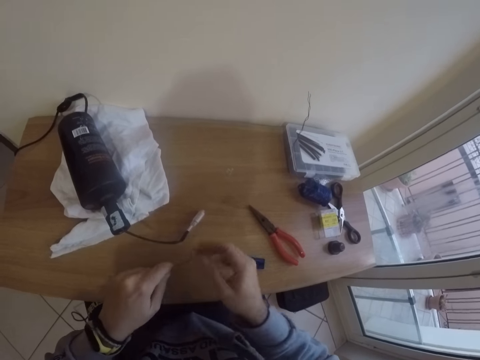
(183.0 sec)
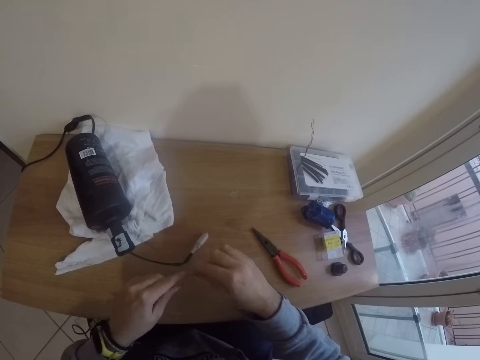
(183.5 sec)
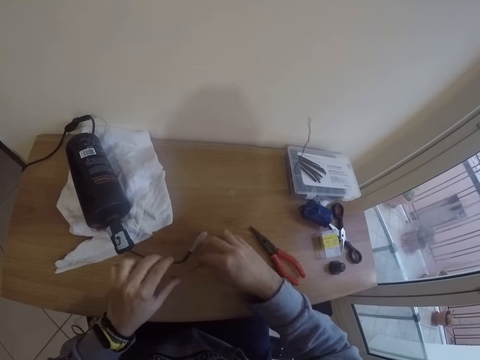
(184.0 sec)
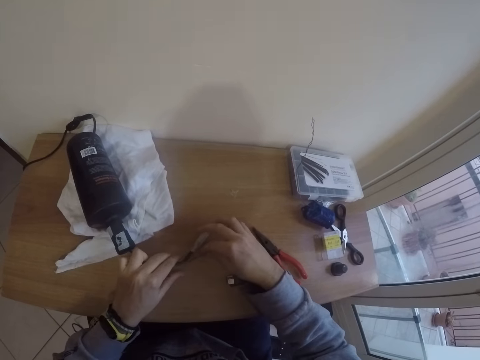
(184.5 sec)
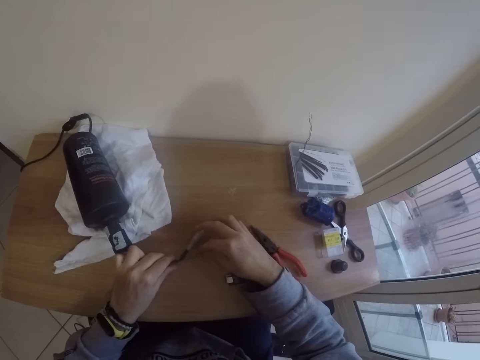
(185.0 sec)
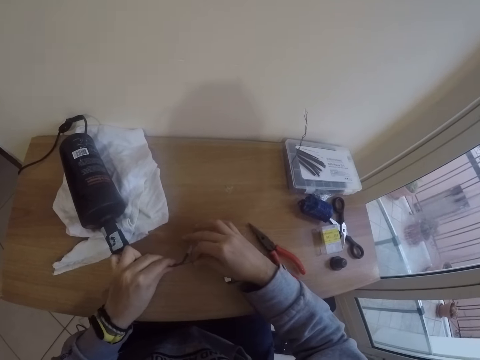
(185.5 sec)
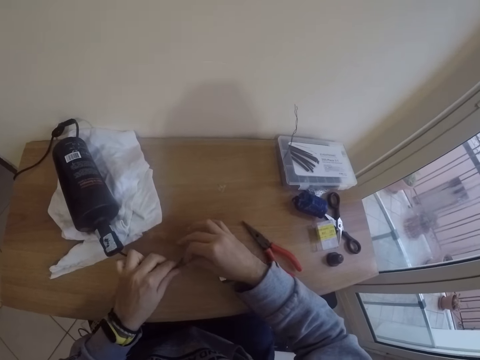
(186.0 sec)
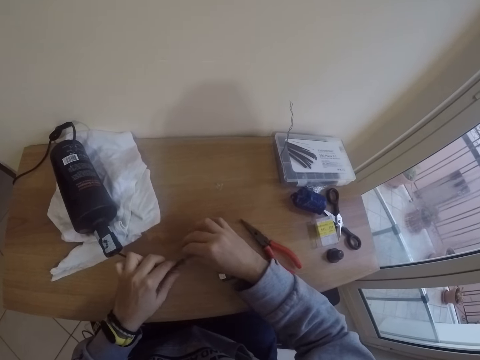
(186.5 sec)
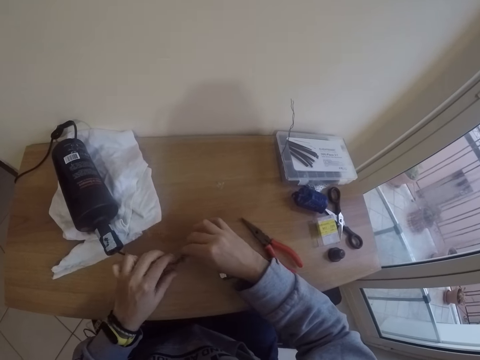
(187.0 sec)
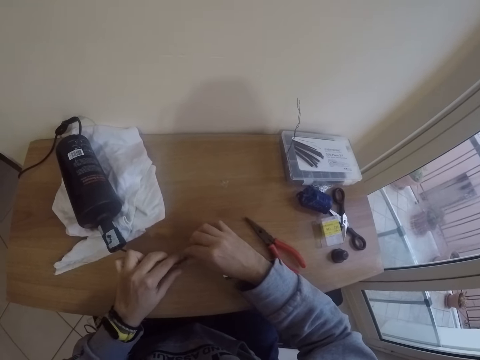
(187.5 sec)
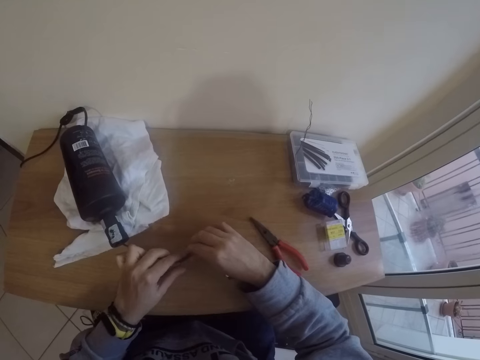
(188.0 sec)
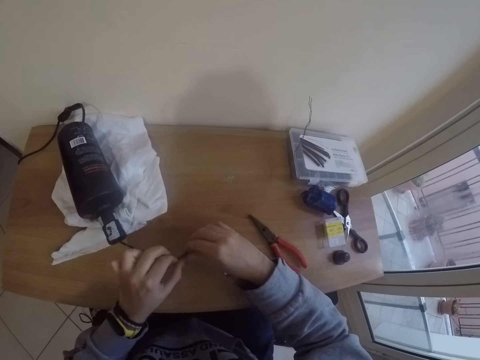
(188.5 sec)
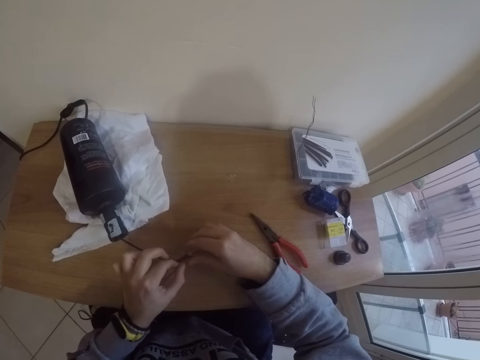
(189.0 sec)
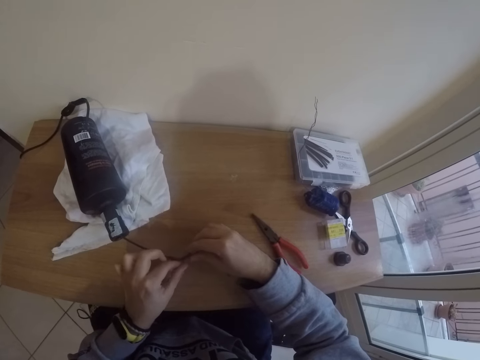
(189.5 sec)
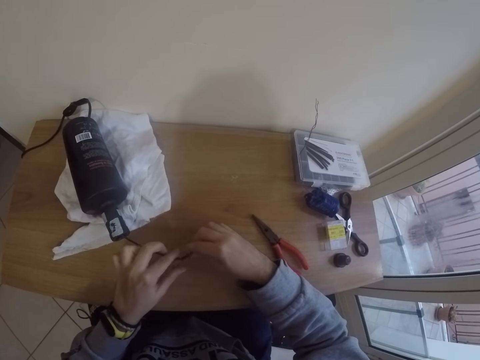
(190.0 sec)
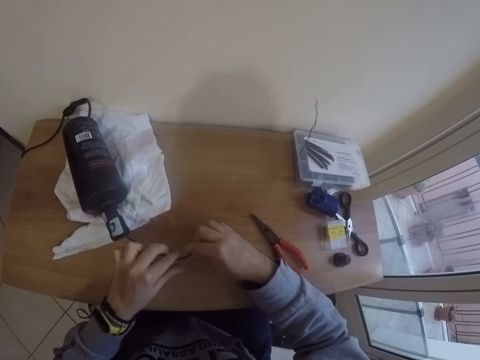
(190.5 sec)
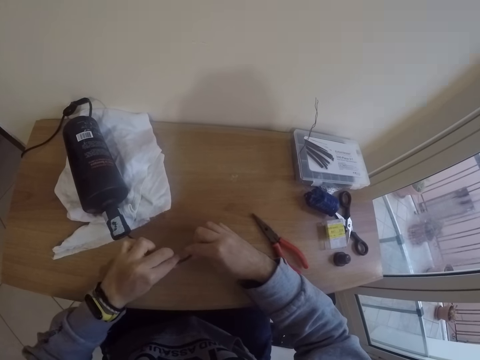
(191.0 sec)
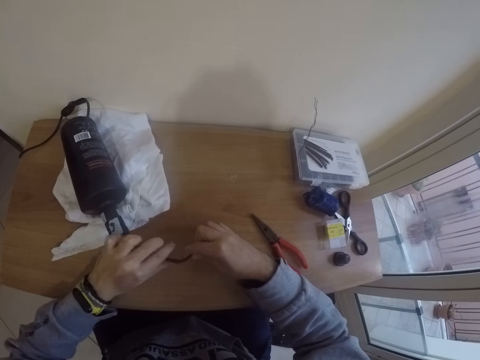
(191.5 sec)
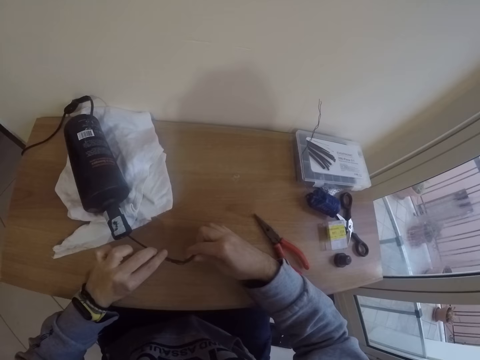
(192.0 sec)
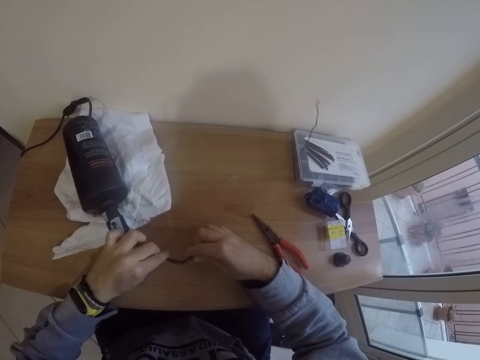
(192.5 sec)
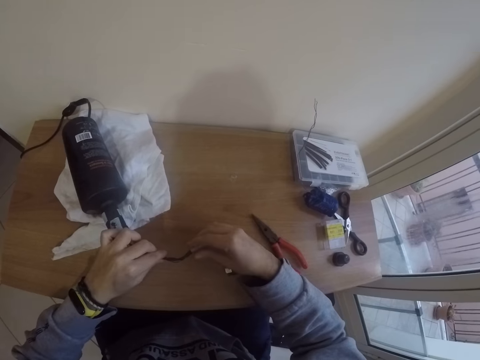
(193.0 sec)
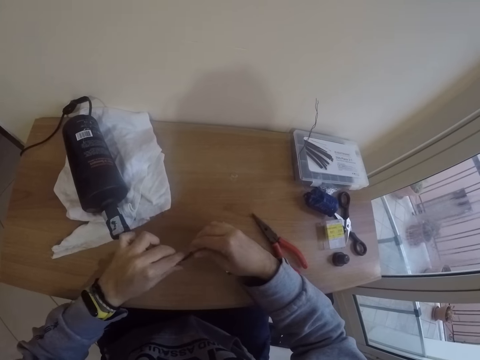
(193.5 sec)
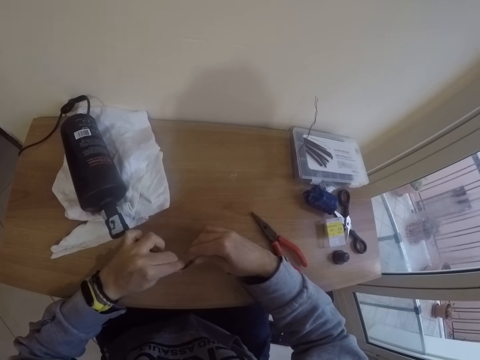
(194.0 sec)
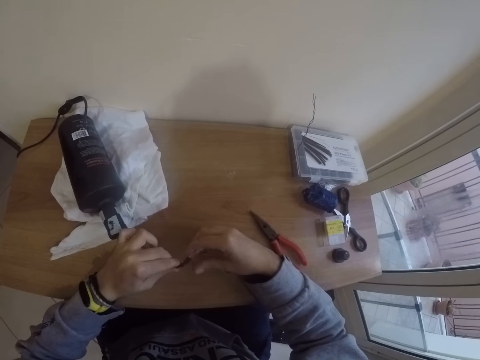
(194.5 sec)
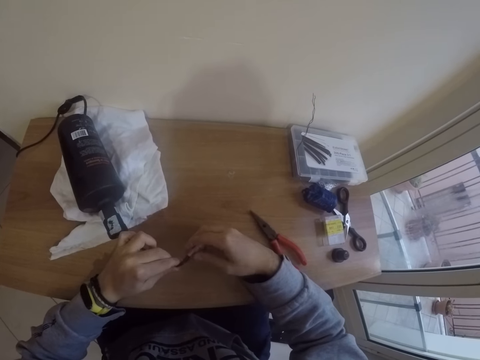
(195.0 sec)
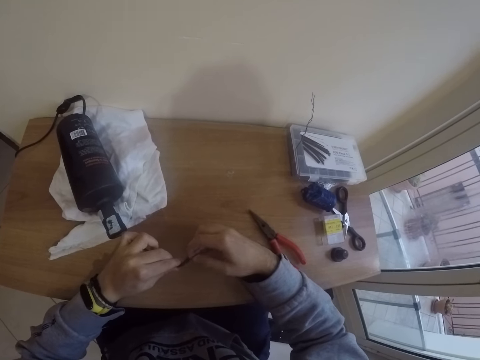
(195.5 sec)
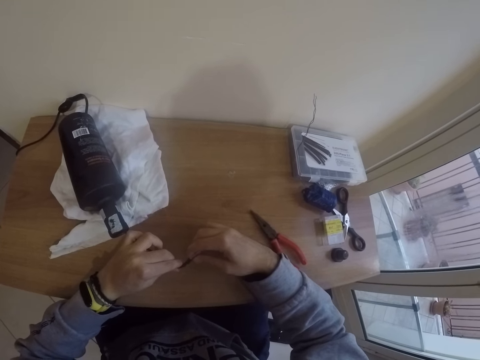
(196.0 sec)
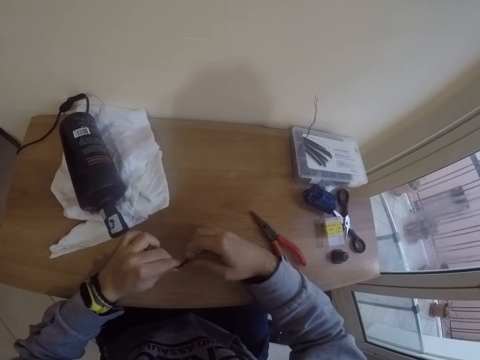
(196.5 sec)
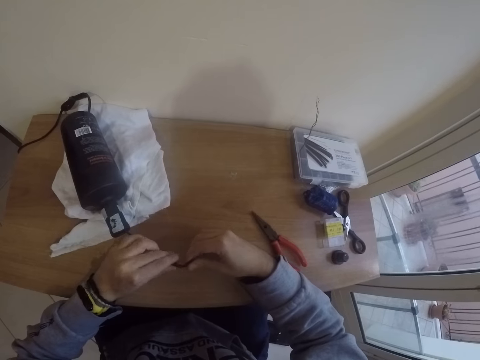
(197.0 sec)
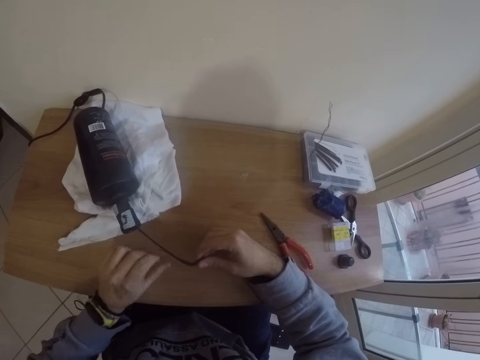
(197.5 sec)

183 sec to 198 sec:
The camera wearer drops the wire on the table. He attaches the iron to the lamp kit on the table with both hands. He joins the wire with the cable.

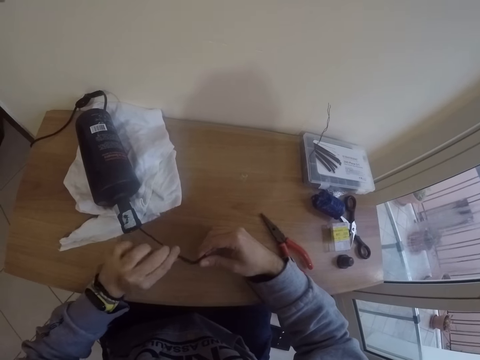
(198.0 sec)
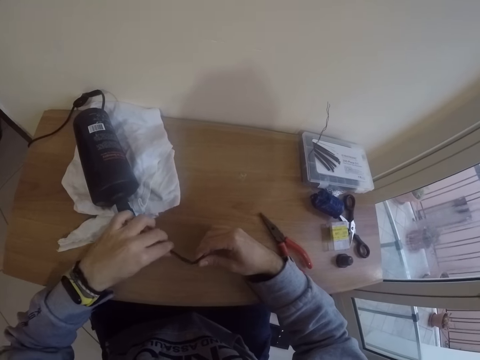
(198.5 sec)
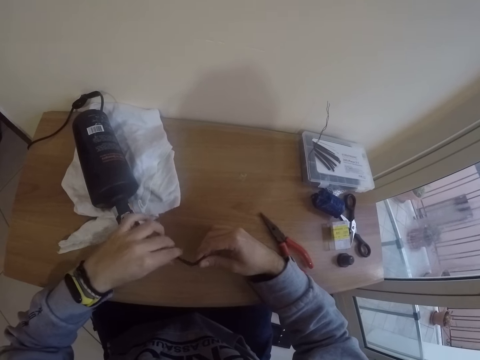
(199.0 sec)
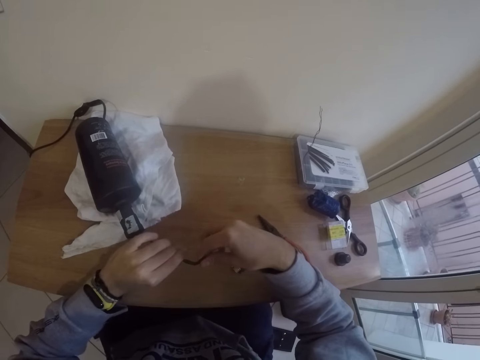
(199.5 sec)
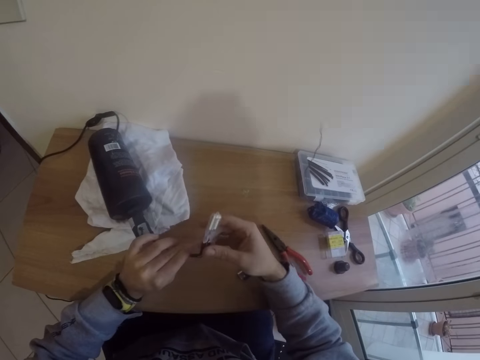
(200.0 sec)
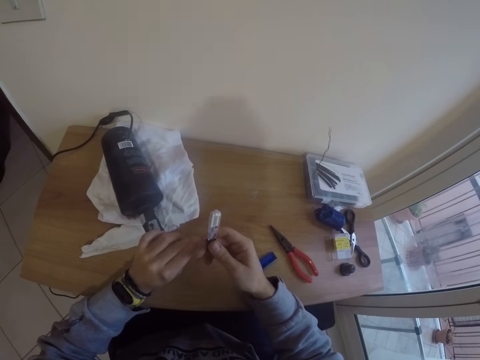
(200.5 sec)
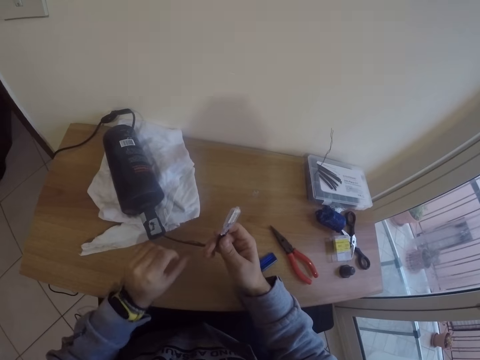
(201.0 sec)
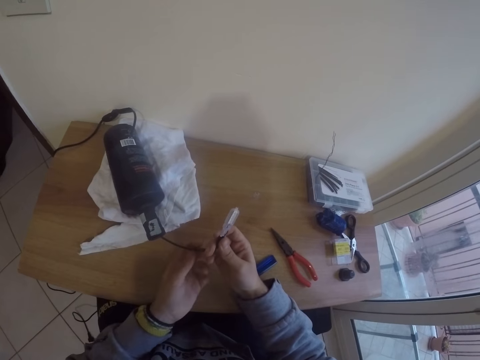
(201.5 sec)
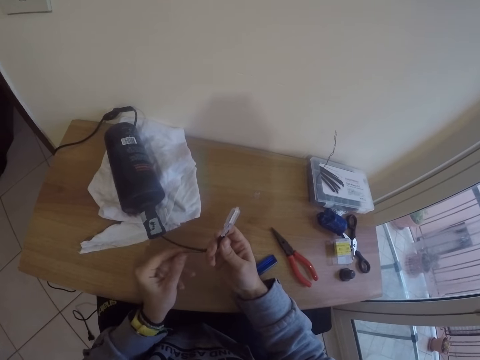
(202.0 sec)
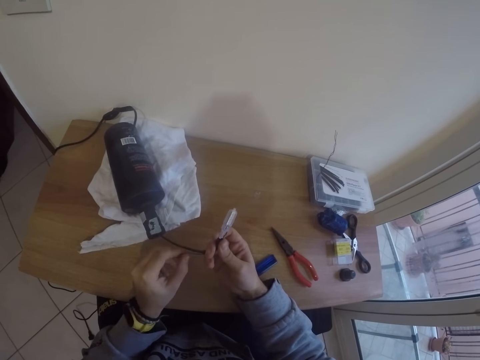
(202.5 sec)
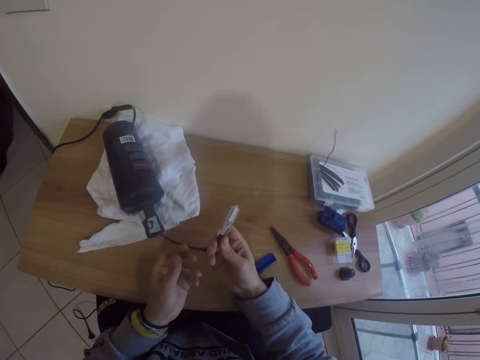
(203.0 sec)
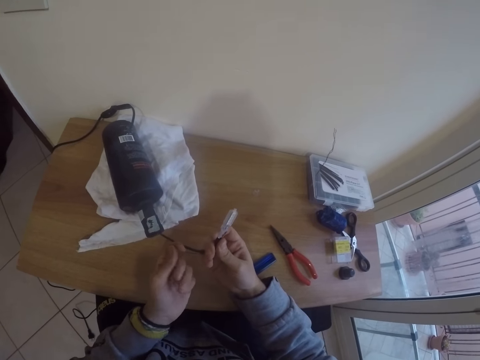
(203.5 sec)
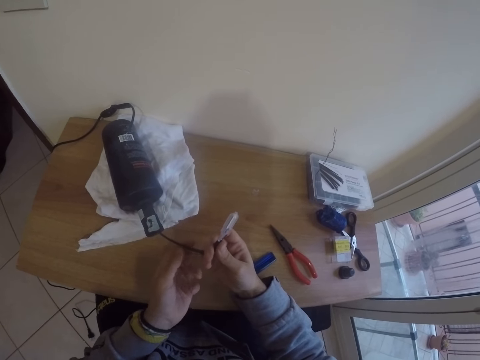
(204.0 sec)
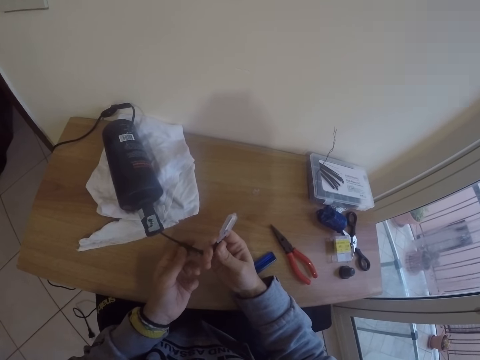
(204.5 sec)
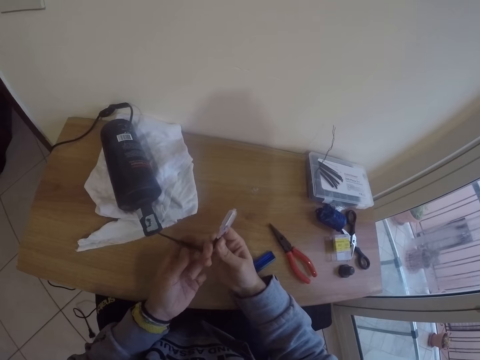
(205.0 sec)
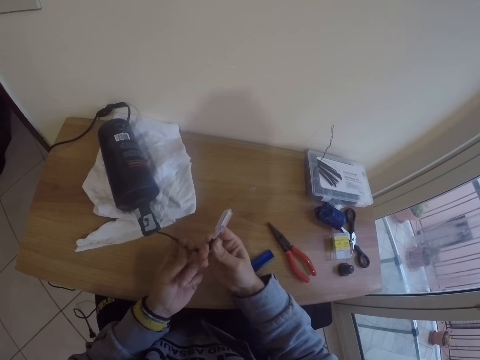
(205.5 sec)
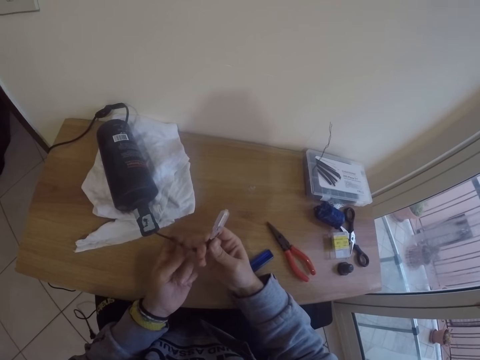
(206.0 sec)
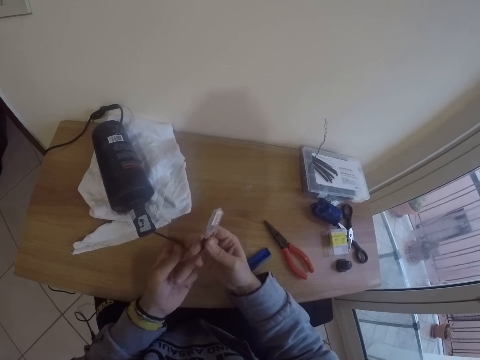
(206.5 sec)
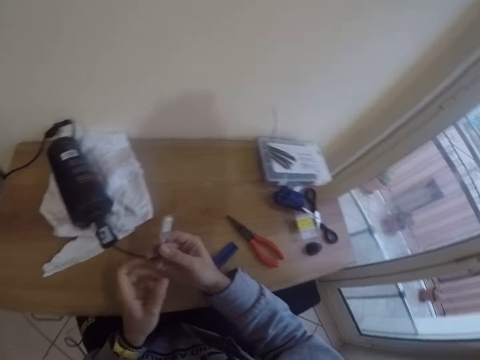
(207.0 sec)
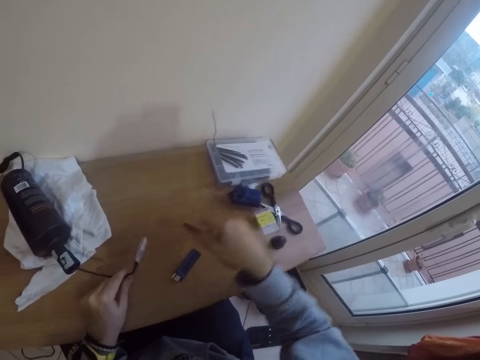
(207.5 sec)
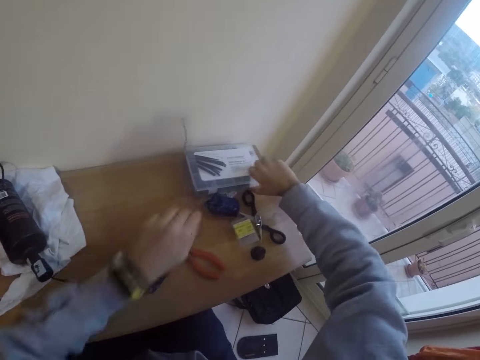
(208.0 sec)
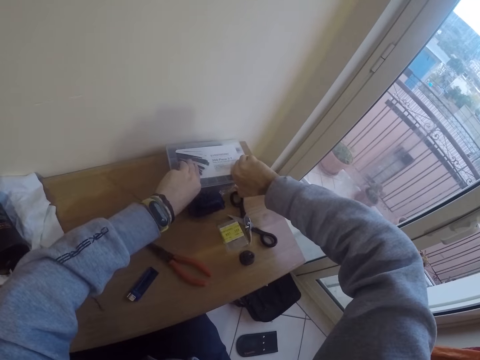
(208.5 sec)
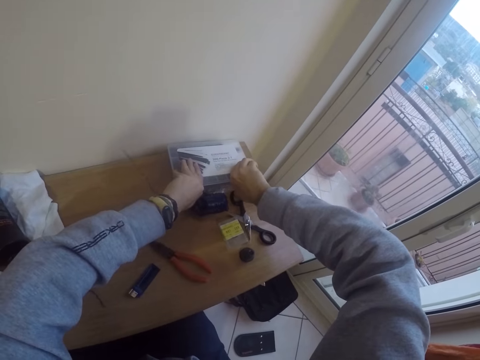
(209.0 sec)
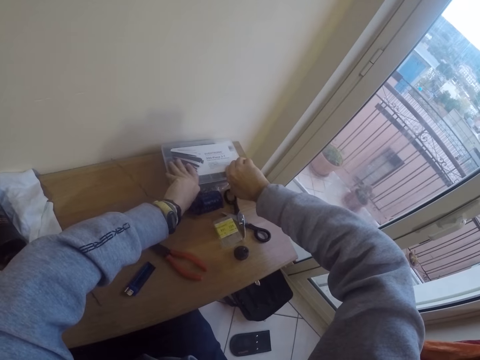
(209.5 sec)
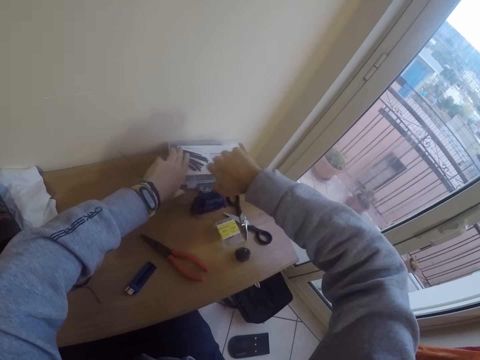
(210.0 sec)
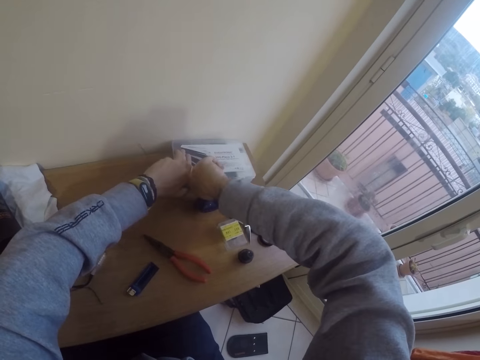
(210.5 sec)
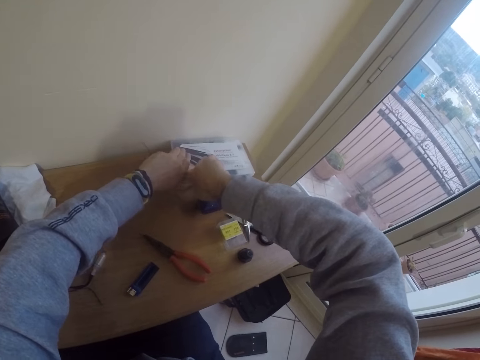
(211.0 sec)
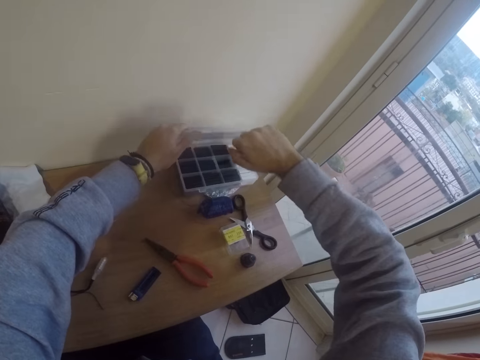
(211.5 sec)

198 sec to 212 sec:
The camera wearer ties the wire around the cable. They open the plastic box on the table with both hands.
